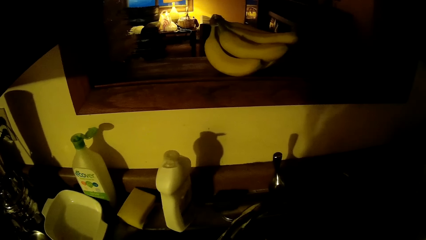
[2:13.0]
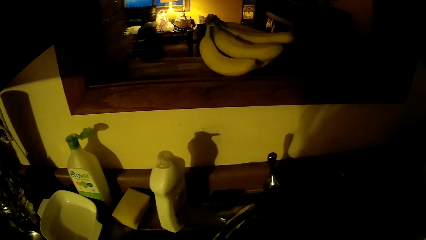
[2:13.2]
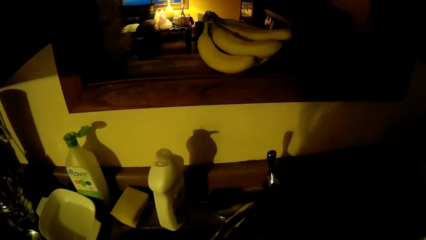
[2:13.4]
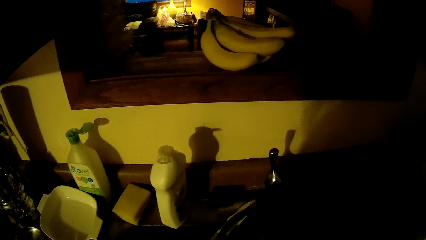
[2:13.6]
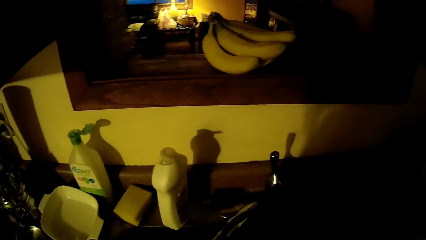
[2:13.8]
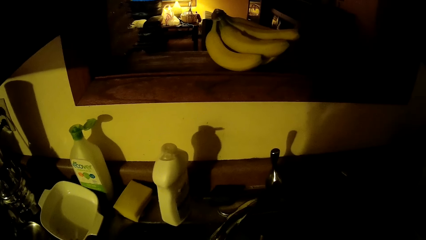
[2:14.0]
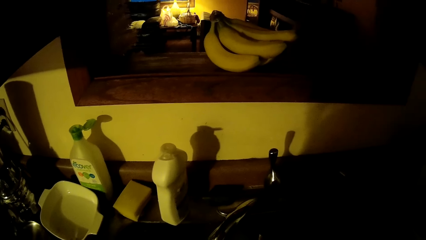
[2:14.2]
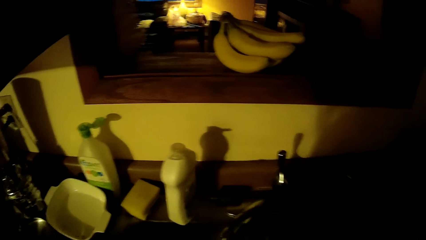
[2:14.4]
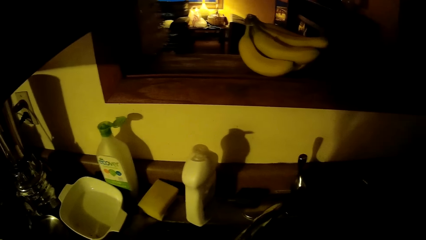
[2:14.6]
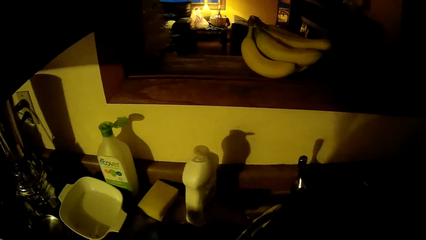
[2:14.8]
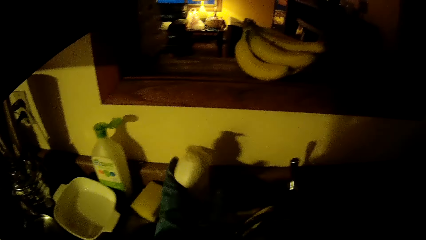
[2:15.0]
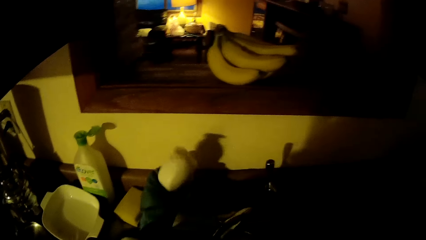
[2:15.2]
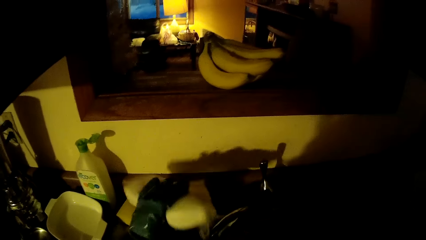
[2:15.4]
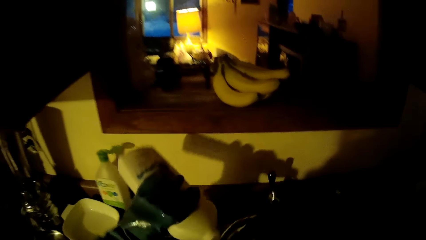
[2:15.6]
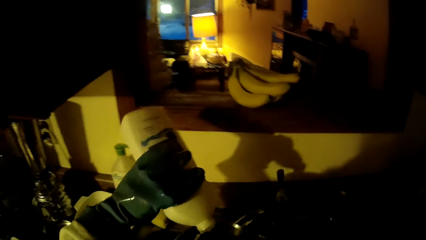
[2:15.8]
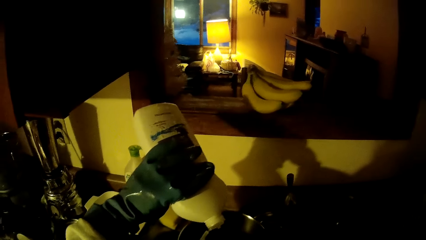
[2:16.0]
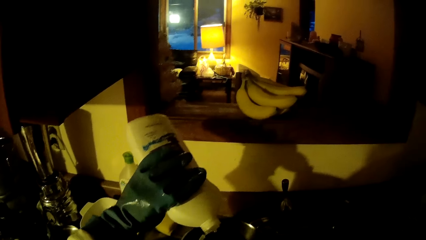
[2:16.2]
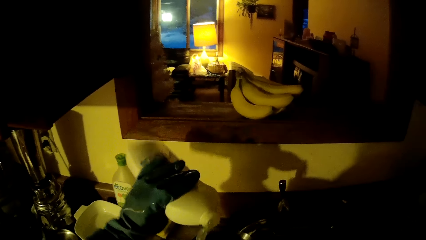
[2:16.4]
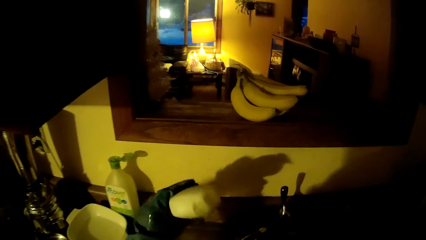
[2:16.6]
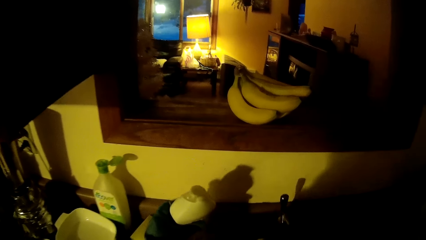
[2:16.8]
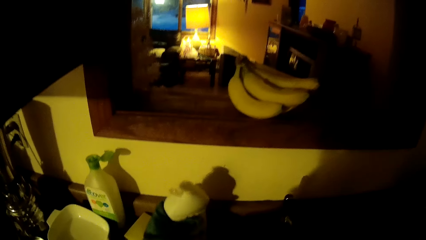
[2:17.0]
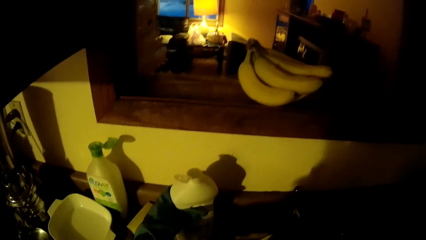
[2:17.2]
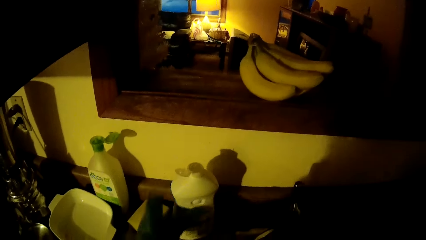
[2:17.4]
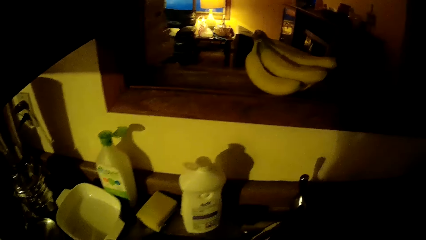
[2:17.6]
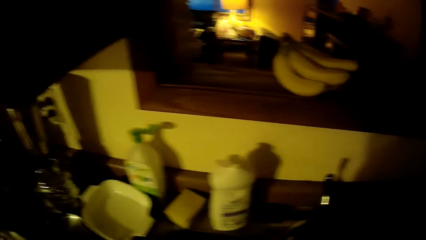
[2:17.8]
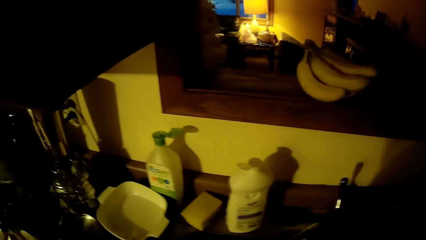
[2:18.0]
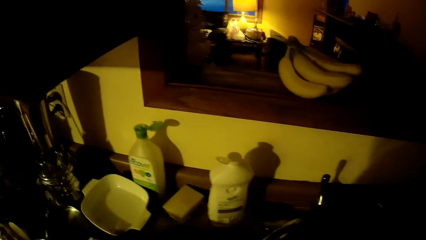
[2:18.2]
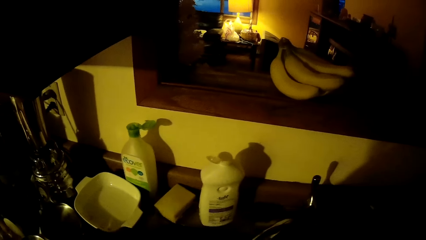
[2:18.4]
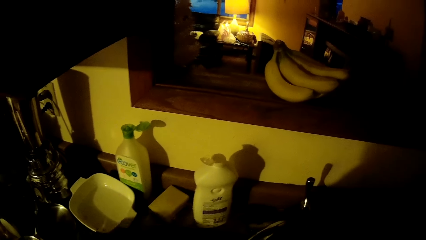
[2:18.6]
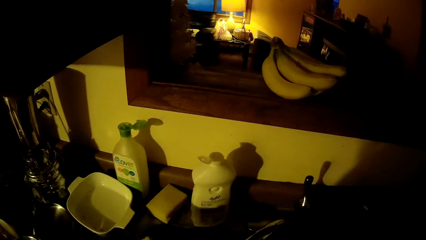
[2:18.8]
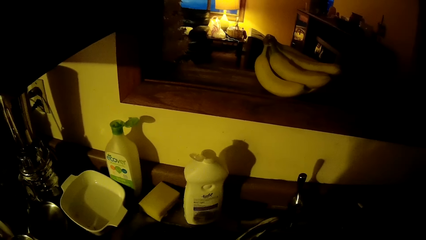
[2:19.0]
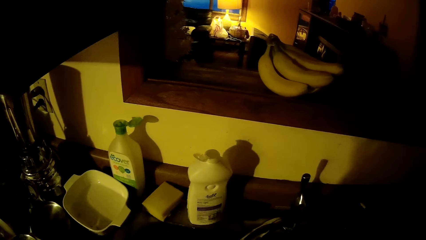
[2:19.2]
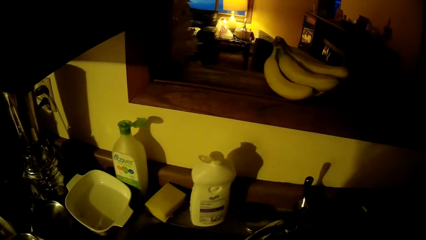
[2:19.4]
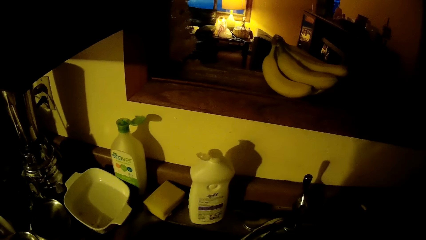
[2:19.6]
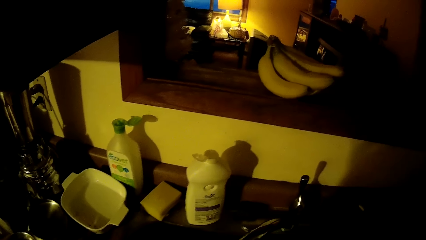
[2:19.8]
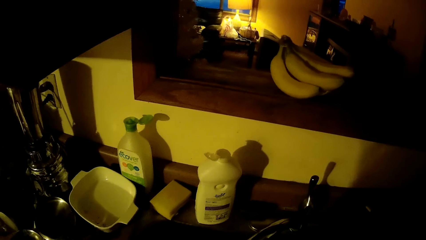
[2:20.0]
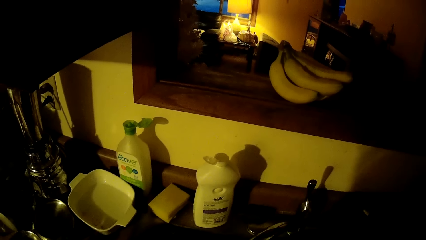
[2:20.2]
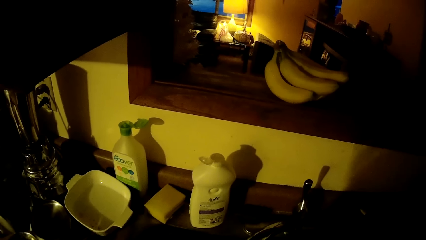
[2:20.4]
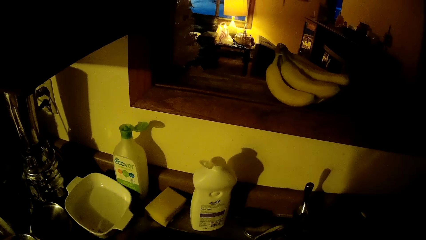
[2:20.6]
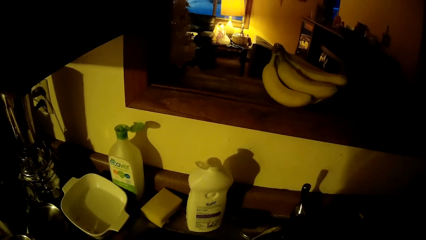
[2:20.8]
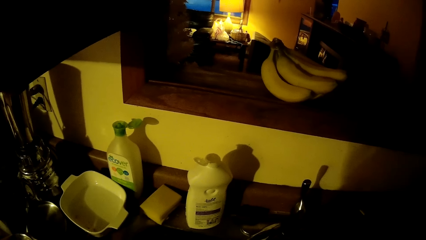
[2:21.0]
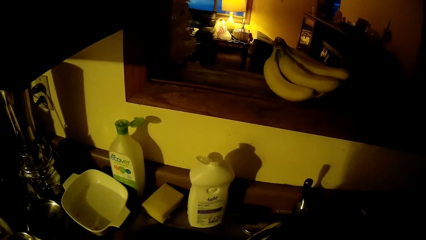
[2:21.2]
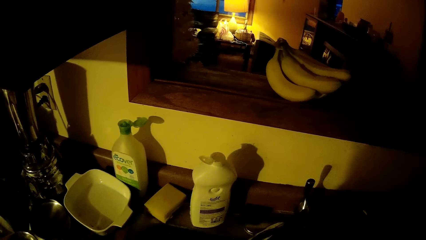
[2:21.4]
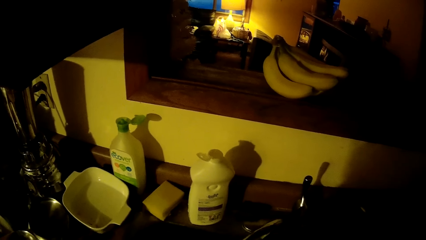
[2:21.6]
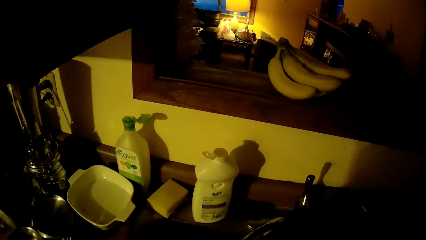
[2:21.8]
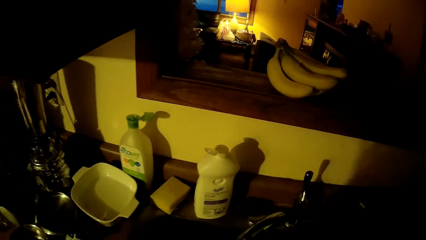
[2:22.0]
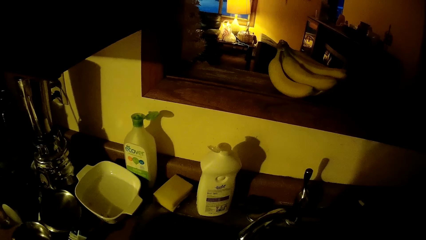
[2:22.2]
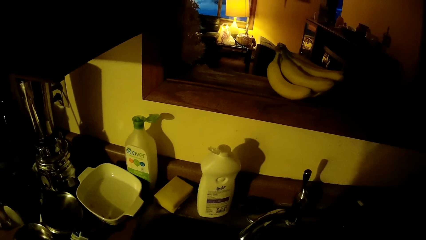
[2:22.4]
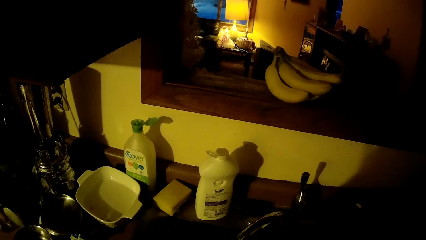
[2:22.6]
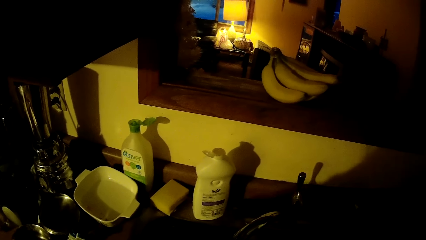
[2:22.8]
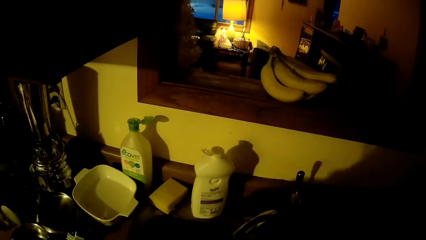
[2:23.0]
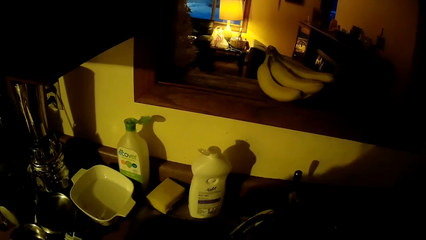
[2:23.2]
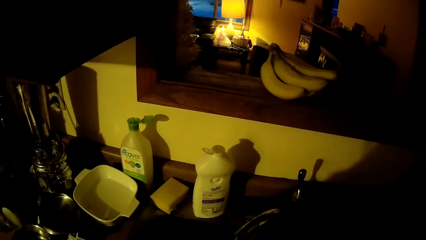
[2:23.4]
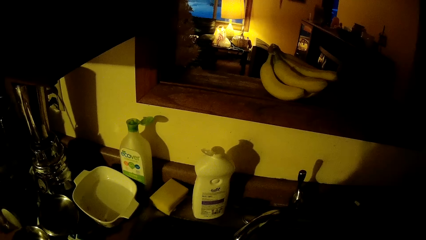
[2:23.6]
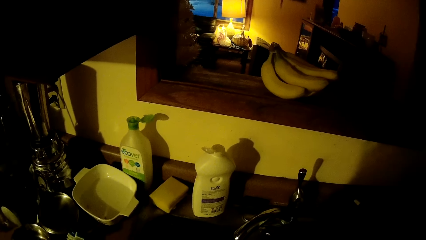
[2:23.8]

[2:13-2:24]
The camera wearer picks up the liquid soap can from the sink top with his left hand. He pours the liquid soap in the liquid soap can on his right hand with his left hand. He drops the liquid soap can on the sink top with his left hand. He rinses his hands under the sink tap.

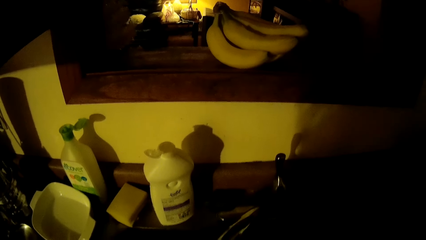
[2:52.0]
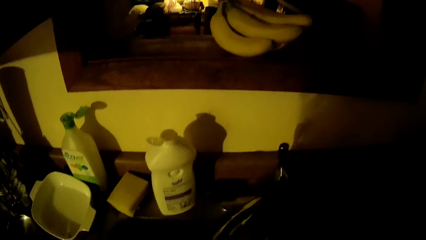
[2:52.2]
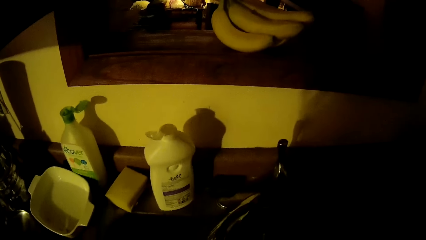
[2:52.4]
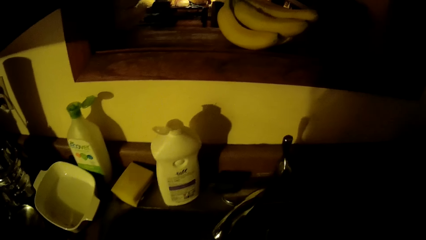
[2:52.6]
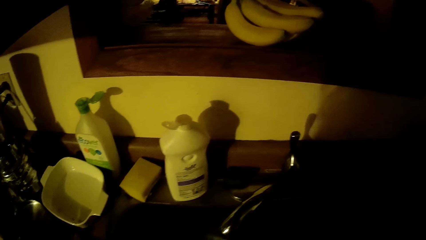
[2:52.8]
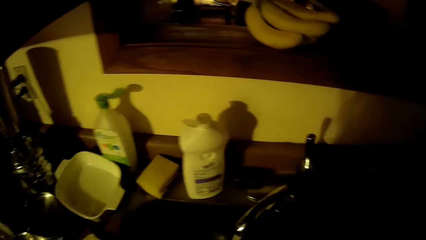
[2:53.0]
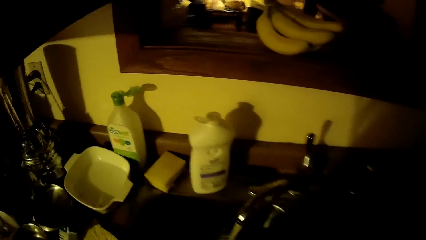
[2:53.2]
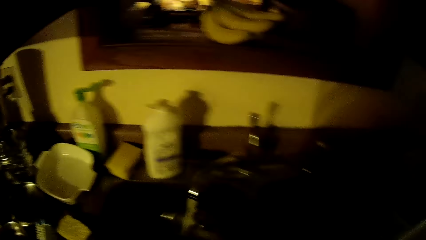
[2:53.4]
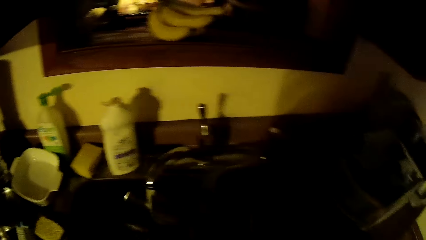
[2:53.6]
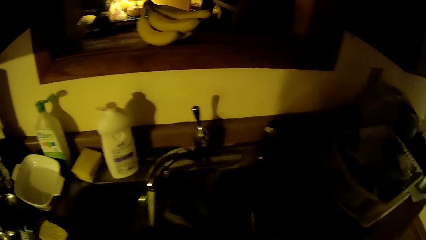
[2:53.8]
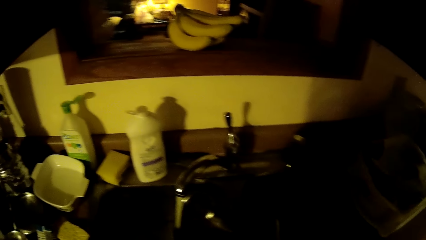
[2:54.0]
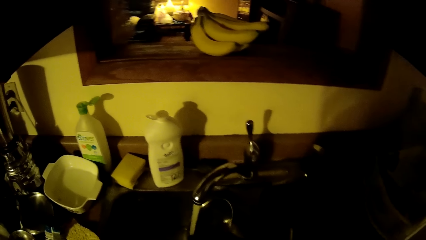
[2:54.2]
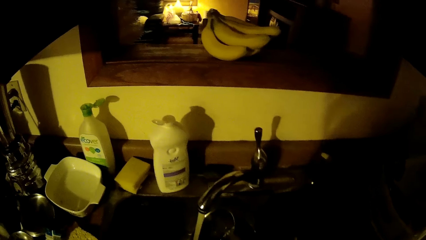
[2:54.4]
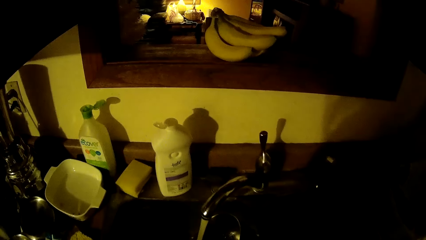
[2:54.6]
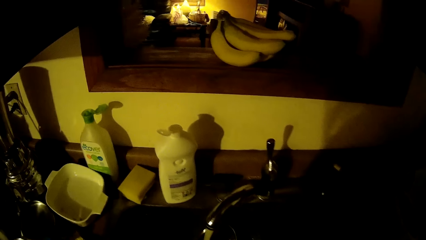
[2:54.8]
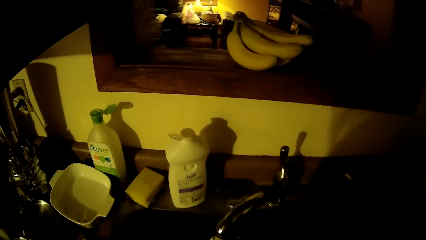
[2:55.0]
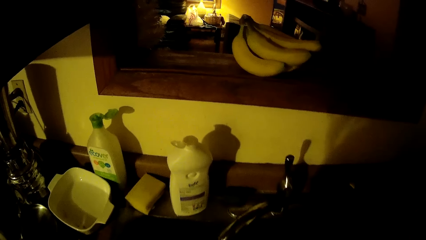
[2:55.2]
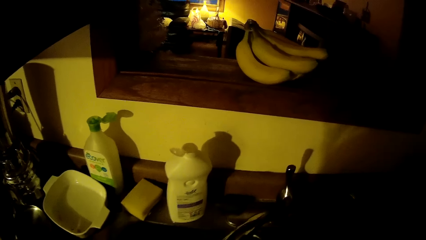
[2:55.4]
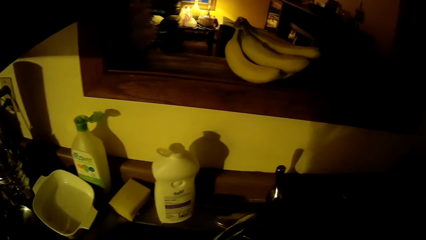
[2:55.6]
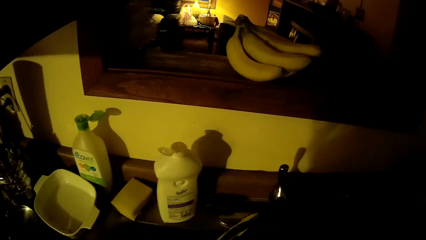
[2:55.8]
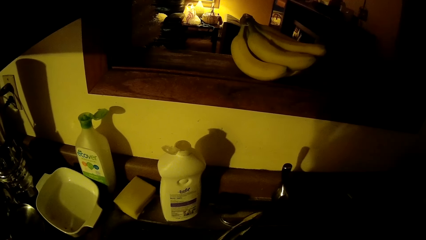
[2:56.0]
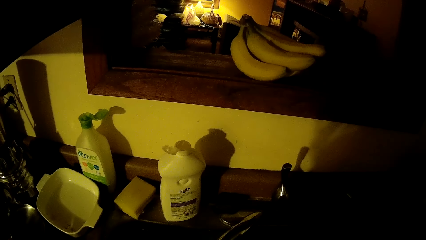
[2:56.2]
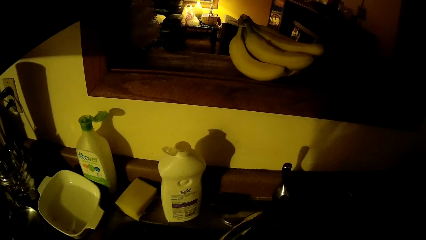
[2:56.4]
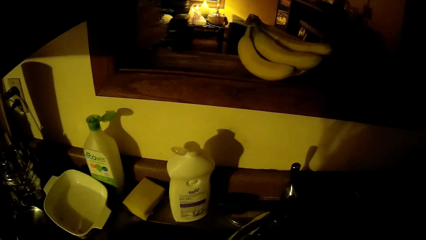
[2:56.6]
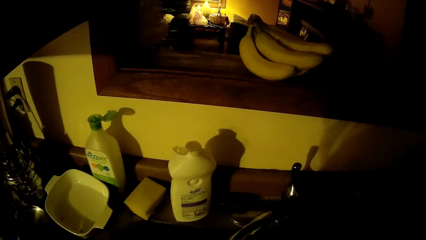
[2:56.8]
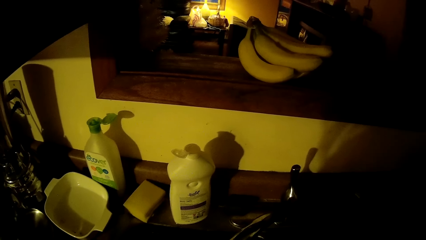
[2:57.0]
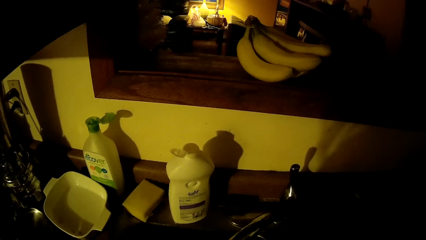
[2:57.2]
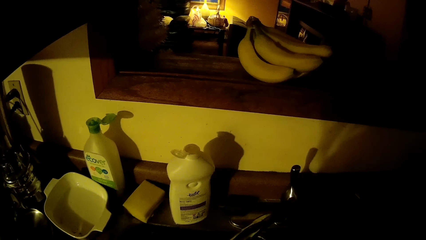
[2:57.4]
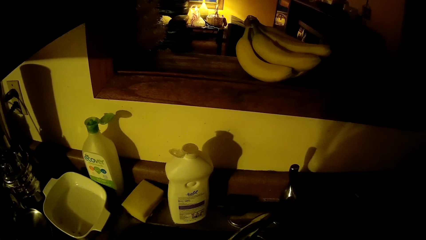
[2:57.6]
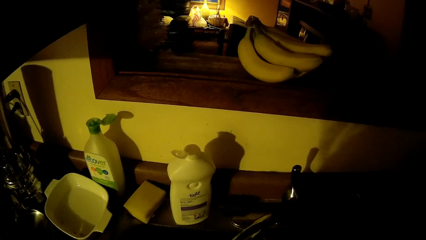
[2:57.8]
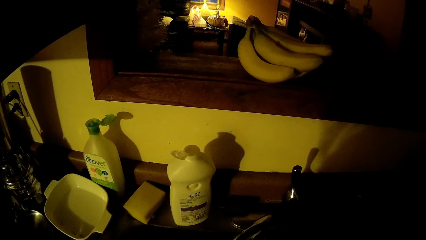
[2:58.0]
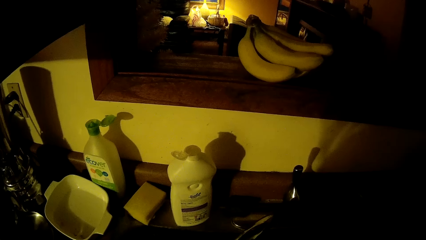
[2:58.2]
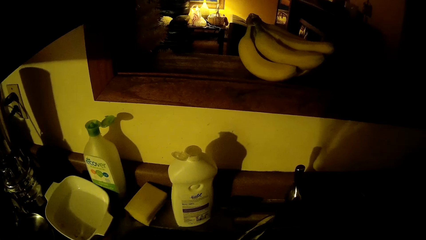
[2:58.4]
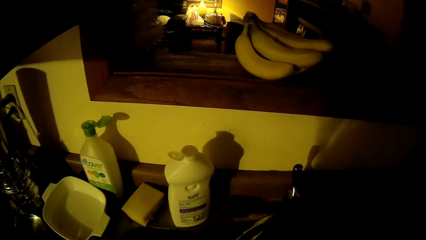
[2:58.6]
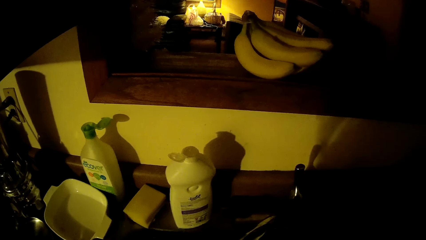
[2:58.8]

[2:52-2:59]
The camera wearer rinses a pot under the sink tap with his hands.
